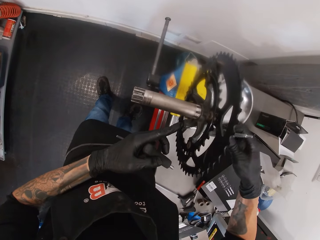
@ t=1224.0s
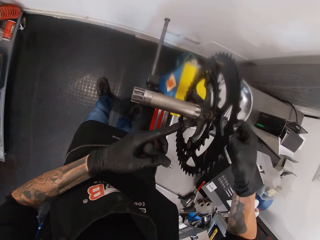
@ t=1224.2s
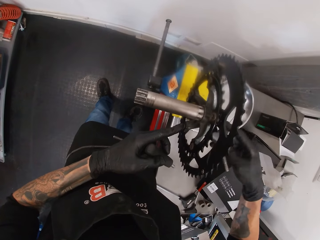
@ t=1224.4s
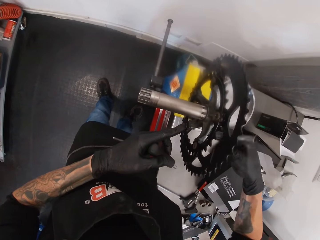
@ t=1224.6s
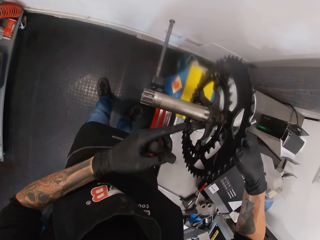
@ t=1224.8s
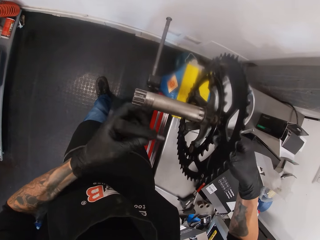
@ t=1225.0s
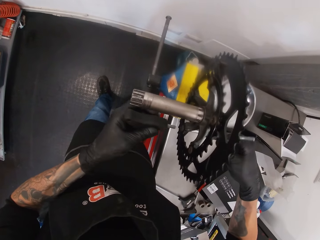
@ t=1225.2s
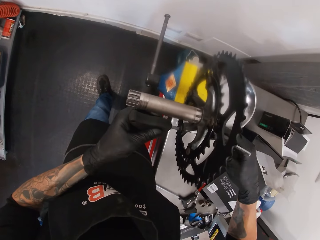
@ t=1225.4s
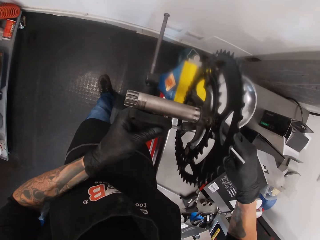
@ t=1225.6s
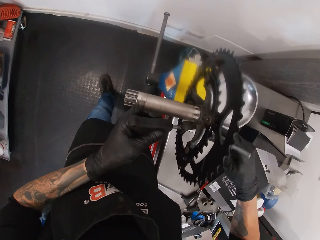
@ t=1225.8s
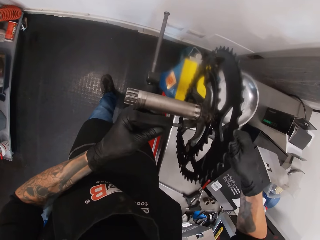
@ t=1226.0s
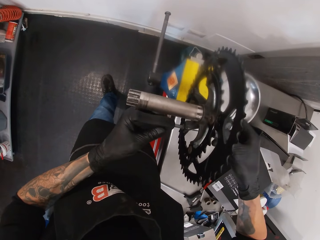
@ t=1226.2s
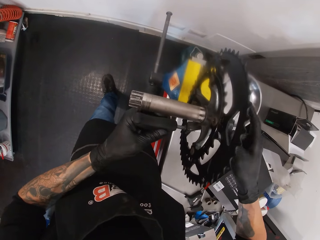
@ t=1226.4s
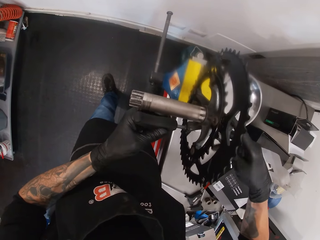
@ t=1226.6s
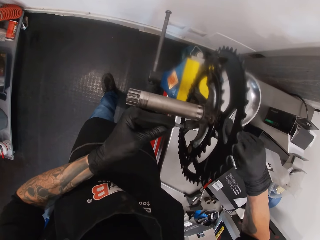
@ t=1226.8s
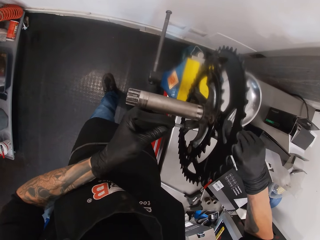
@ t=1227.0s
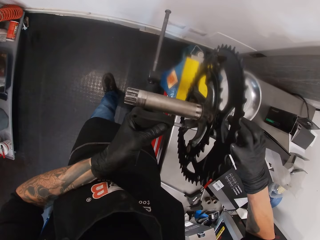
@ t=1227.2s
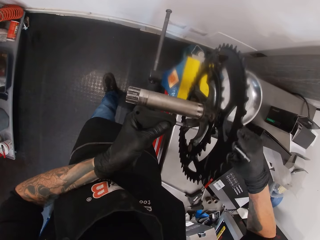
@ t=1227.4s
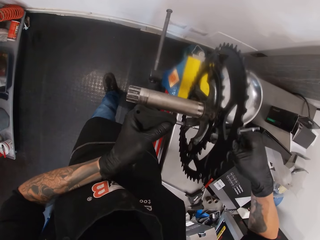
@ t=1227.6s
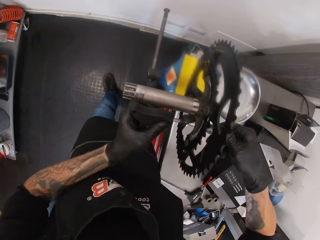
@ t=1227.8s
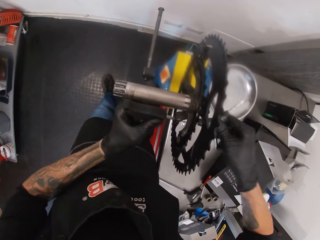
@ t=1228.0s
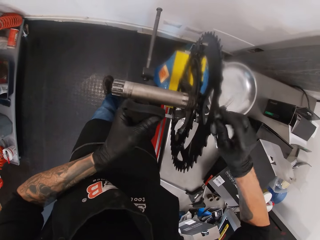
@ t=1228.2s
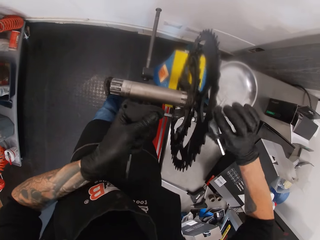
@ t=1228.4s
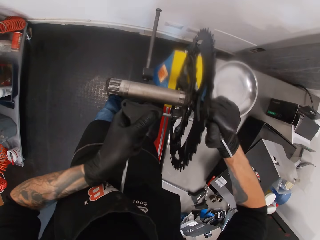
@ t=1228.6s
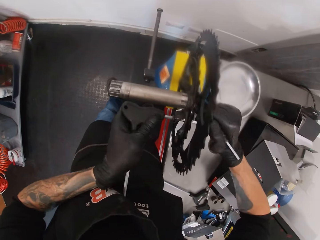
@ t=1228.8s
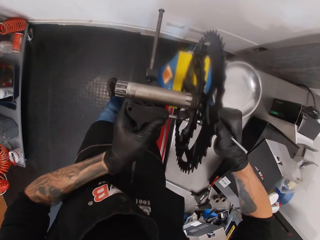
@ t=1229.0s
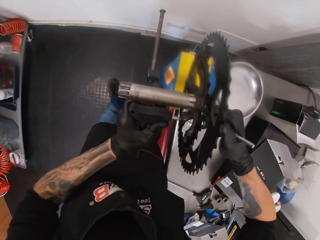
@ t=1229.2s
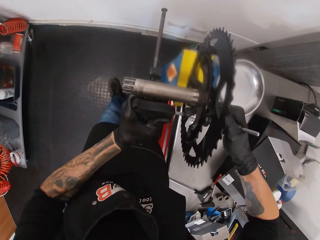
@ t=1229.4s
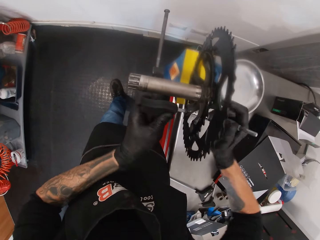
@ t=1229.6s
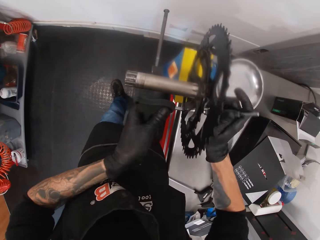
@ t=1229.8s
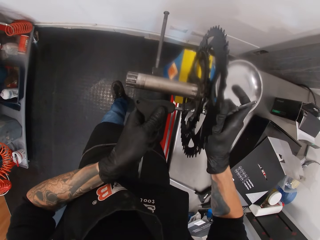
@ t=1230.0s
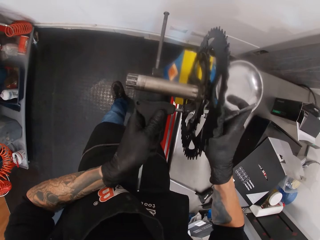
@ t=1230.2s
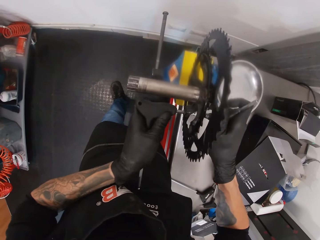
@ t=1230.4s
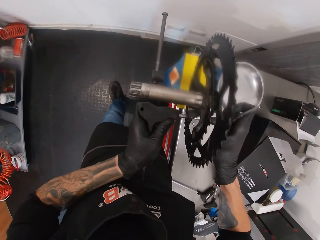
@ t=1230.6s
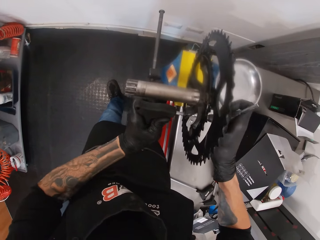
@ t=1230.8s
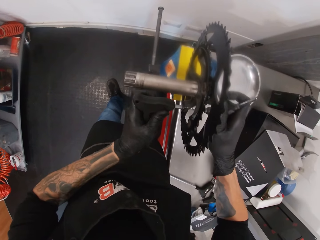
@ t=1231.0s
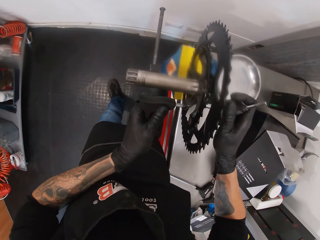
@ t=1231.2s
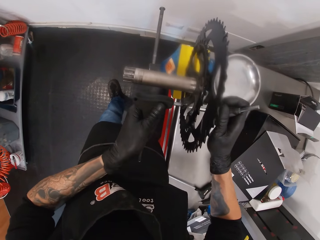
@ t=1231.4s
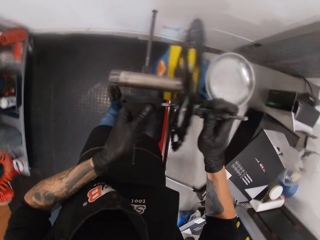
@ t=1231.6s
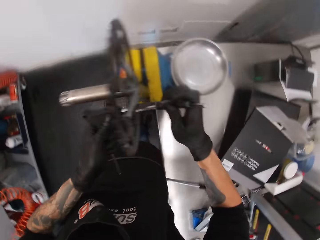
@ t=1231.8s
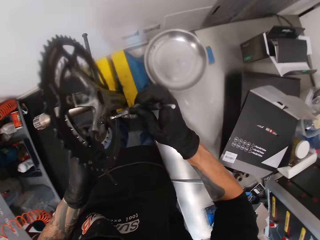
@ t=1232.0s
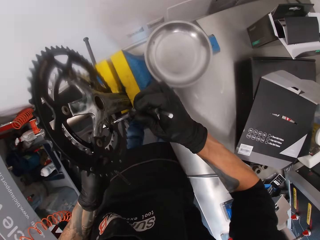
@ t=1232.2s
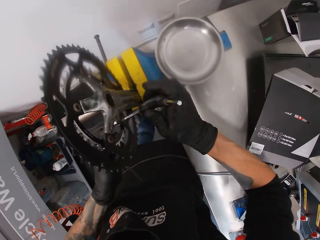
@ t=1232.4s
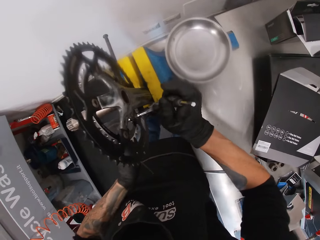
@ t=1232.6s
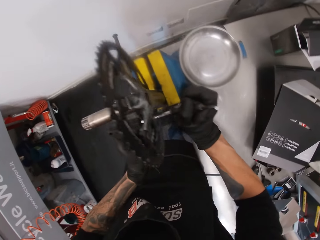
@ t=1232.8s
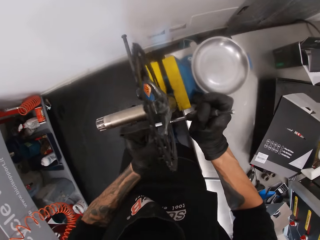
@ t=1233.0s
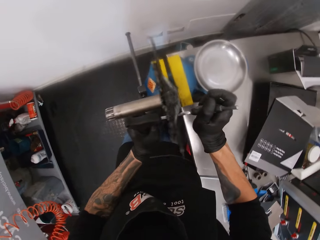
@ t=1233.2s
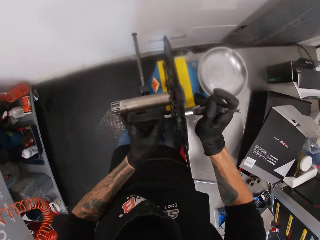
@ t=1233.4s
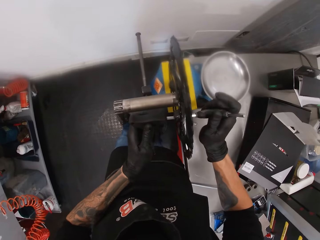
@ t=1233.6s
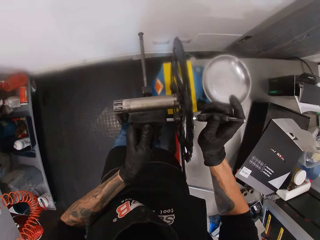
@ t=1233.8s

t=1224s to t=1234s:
The camera wearer removes the nut screwdrivers in his hands from the bolt on the chainring.

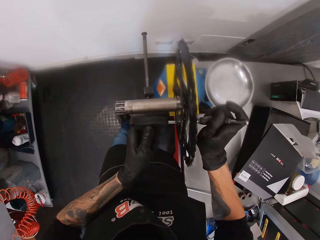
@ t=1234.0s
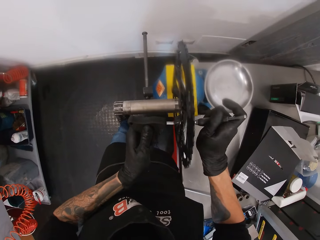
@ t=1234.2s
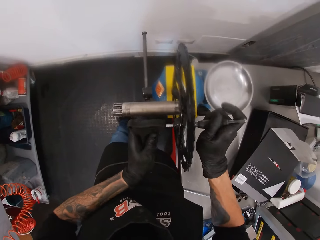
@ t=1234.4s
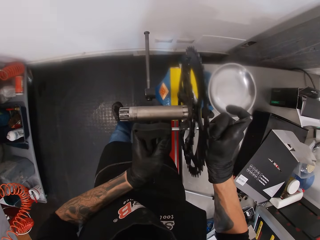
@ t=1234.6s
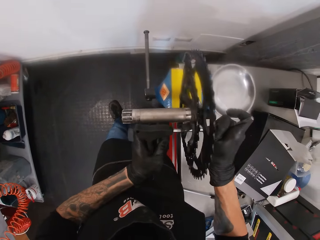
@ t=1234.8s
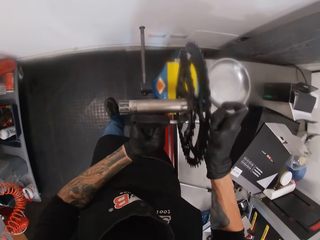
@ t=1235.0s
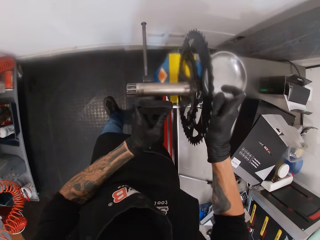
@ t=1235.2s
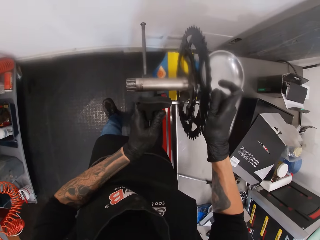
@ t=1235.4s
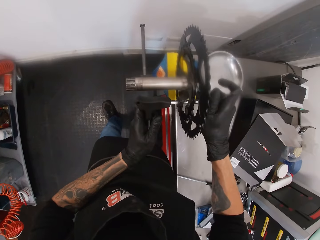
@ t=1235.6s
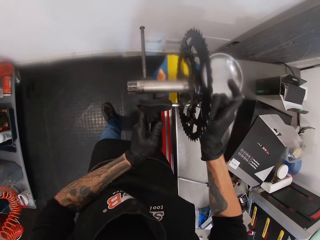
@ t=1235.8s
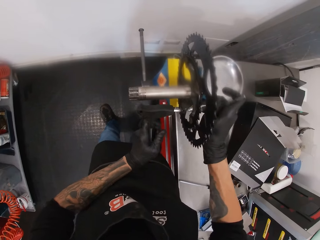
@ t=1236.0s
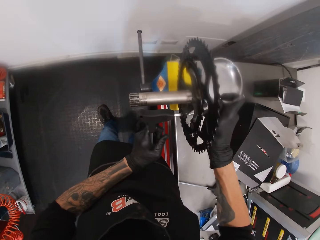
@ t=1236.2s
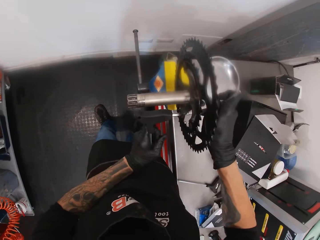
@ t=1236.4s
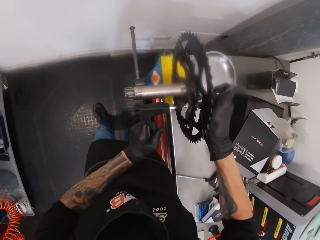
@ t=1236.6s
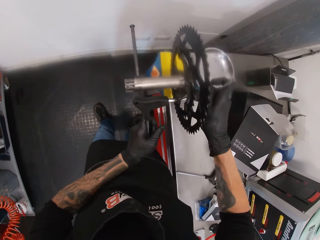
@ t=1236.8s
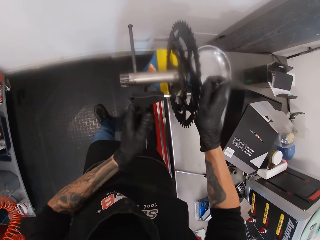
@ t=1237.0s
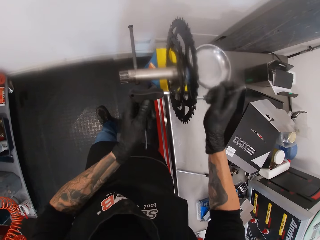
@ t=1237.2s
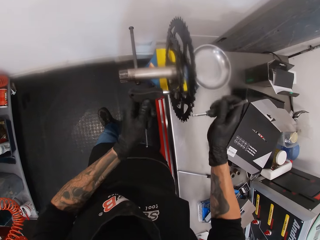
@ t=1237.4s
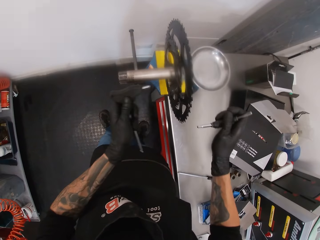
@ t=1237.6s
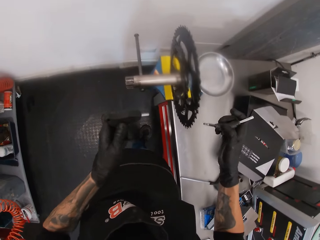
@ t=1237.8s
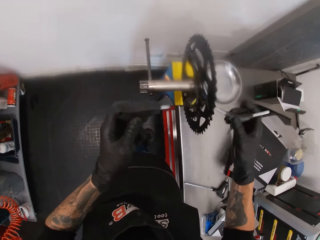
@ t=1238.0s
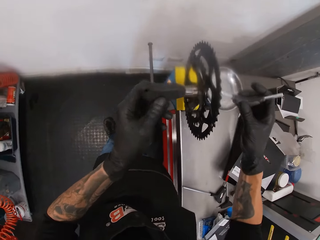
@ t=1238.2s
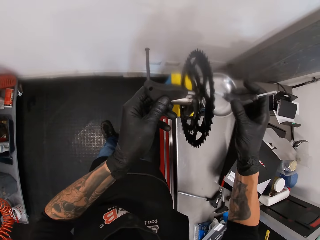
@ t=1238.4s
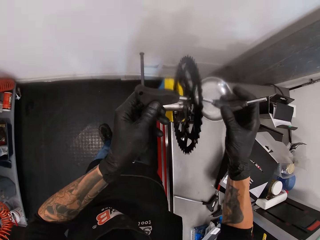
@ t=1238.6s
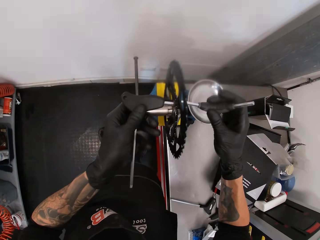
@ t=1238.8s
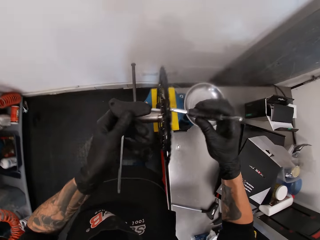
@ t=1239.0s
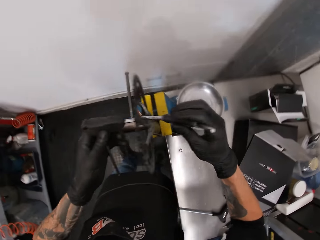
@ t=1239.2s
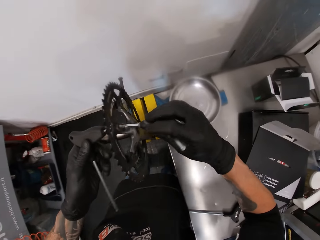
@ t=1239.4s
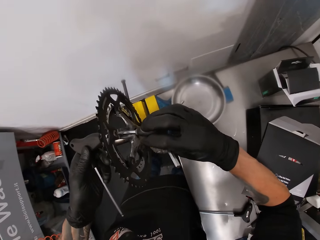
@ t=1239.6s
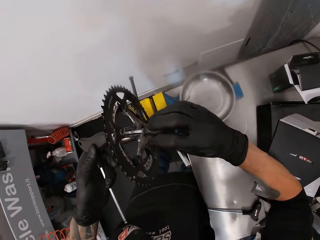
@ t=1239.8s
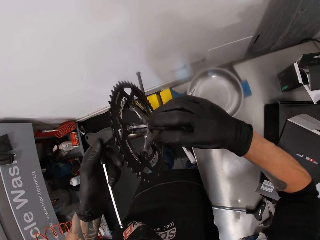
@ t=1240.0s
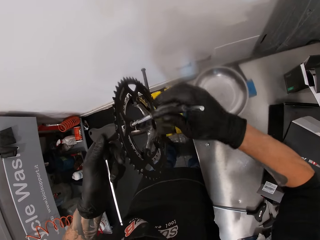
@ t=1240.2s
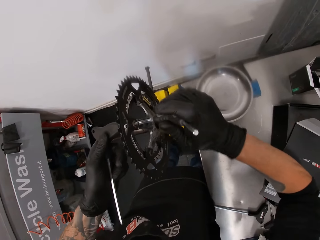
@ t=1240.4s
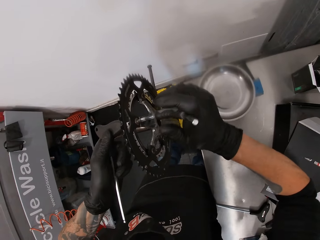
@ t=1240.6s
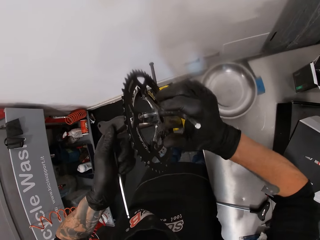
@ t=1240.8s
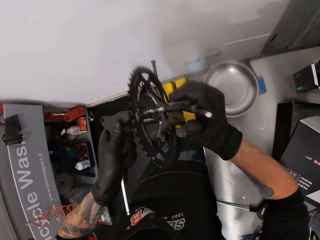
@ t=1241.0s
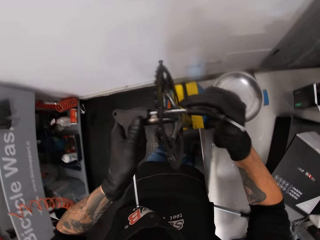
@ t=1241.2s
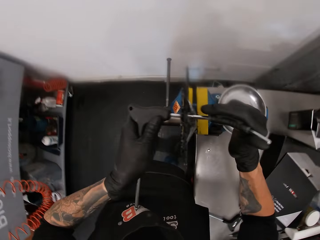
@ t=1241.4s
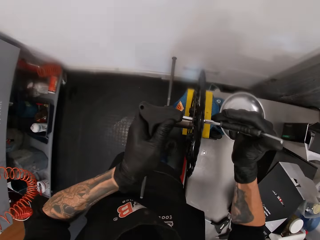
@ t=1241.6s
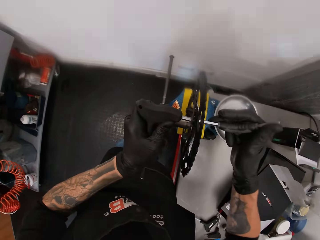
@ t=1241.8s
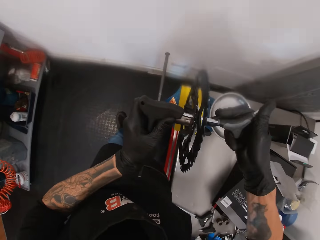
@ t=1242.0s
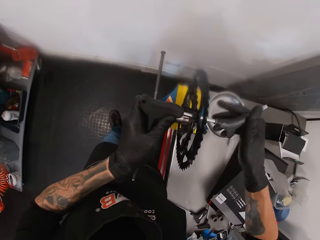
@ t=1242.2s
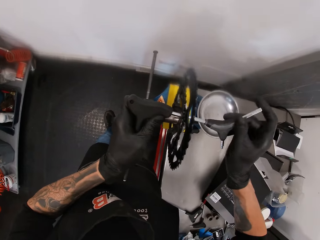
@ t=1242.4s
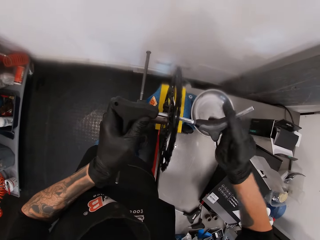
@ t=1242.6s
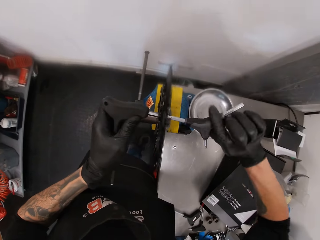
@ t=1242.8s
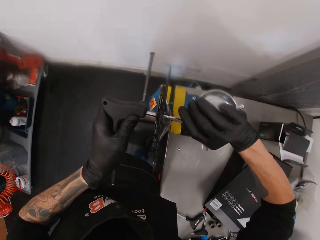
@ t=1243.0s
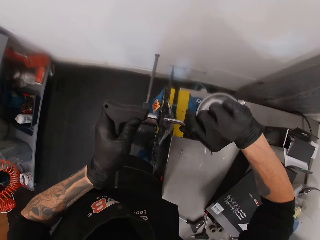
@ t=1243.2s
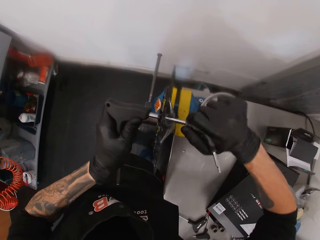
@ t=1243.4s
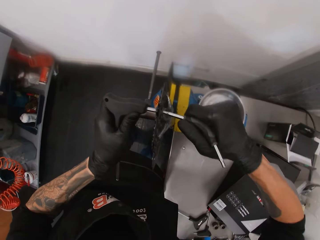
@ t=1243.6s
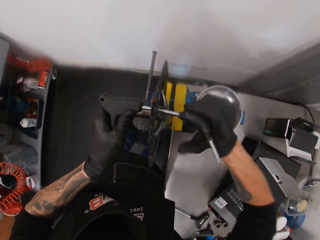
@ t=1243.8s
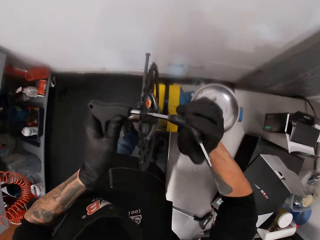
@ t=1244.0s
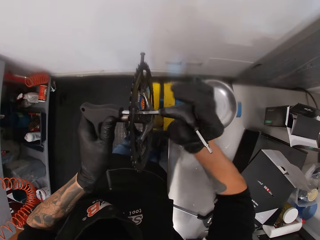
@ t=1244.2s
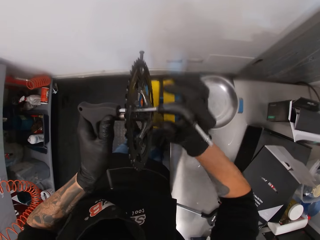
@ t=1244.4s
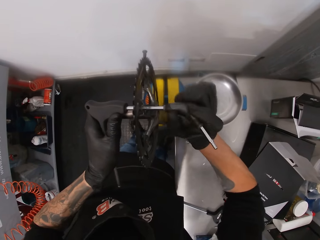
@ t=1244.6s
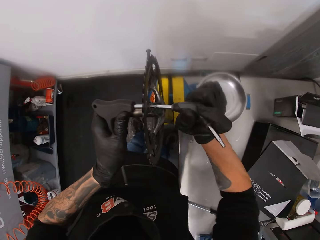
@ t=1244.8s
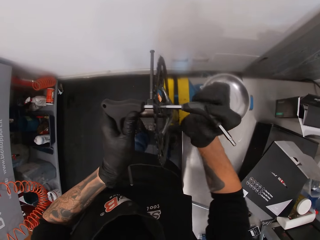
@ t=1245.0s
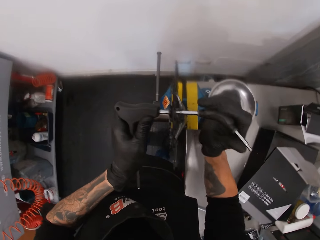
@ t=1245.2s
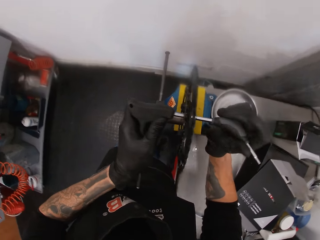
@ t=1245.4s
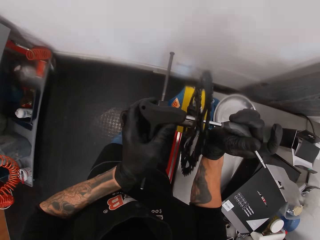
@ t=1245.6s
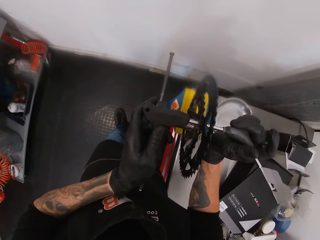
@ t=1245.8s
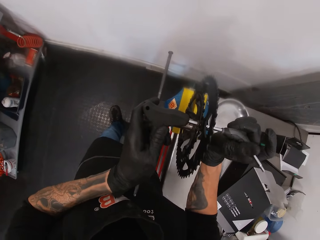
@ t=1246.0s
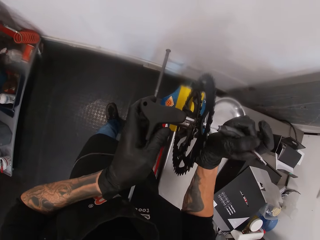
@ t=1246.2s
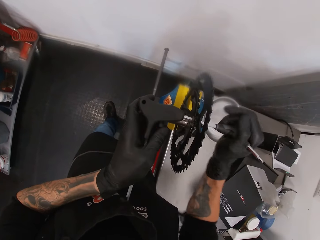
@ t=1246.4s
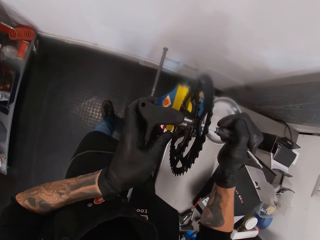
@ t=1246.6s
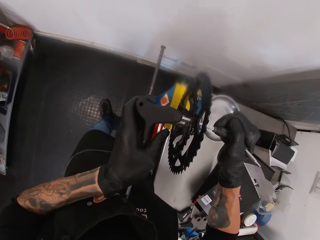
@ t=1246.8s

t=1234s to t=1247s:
The camera wearer removes the nut screwdrivers in his hands from the bolt on the chainring. He tightens the bolt with the nut screwdrivers in his hands.
